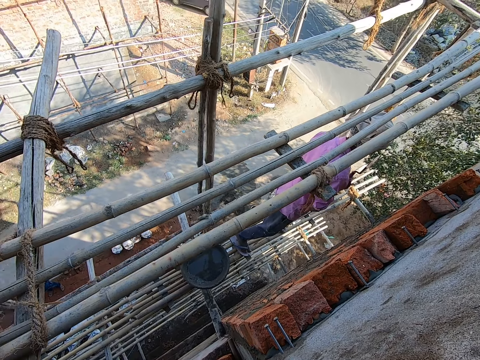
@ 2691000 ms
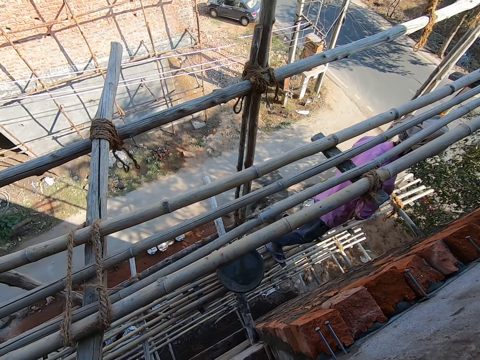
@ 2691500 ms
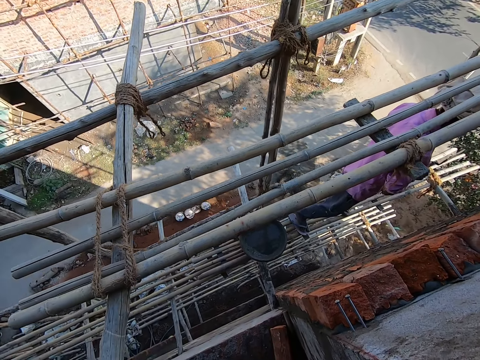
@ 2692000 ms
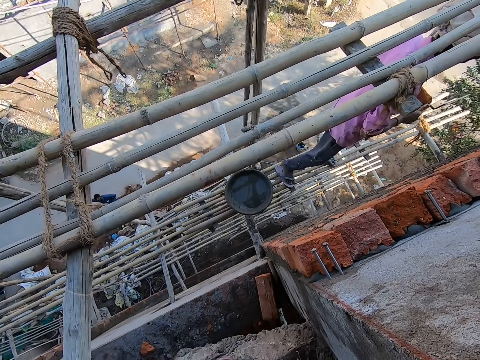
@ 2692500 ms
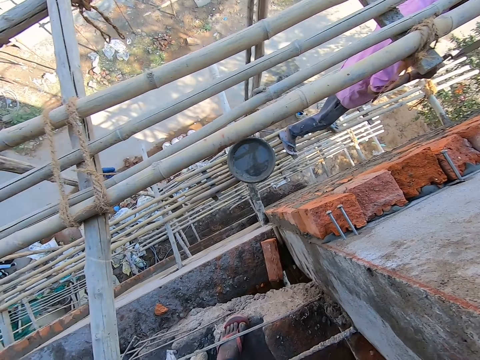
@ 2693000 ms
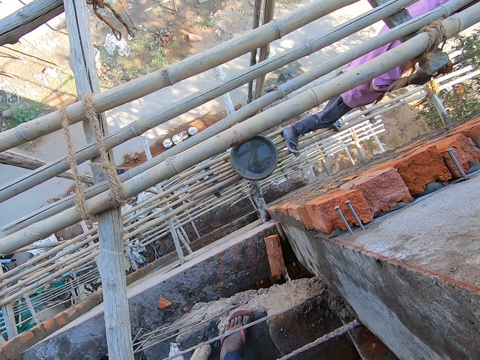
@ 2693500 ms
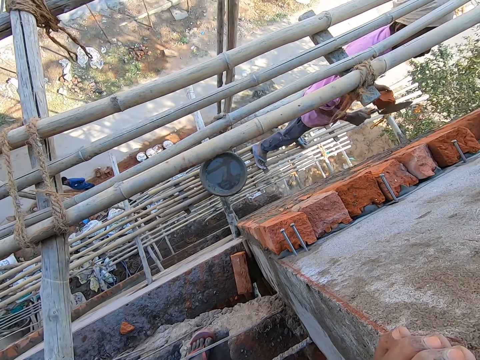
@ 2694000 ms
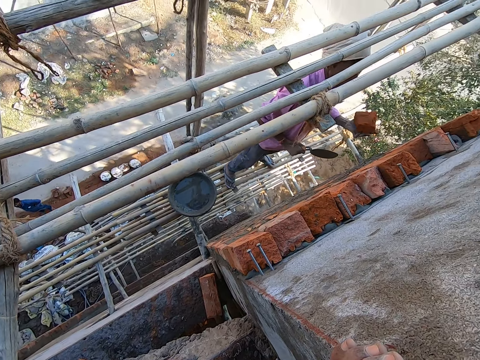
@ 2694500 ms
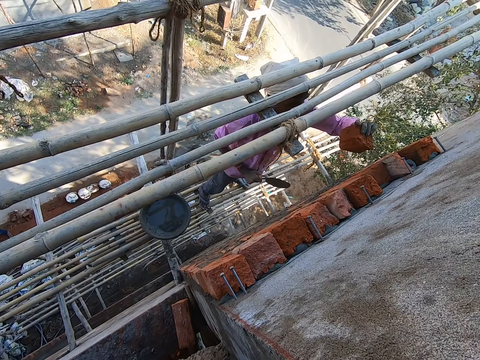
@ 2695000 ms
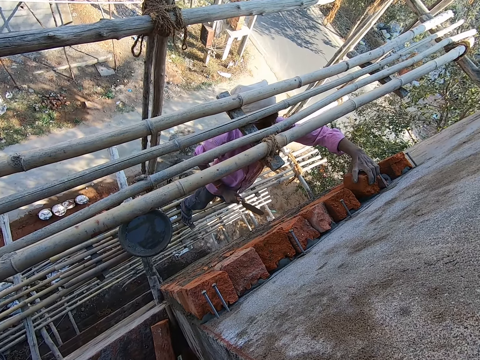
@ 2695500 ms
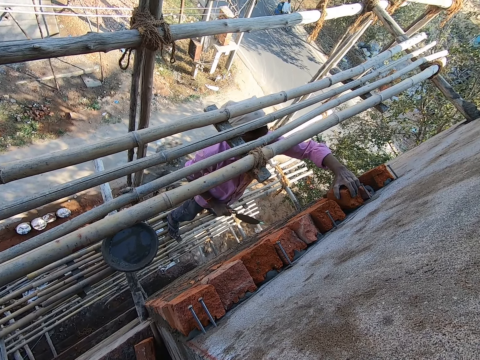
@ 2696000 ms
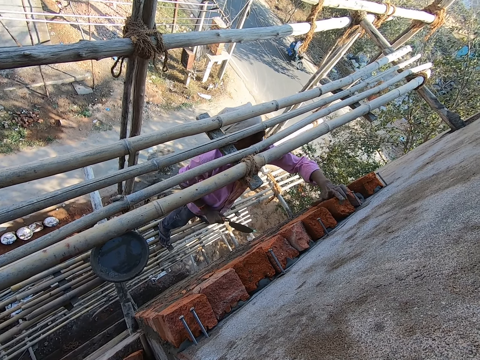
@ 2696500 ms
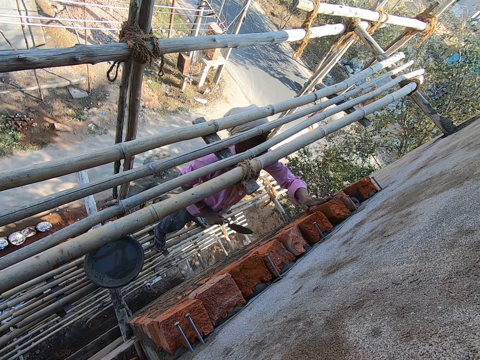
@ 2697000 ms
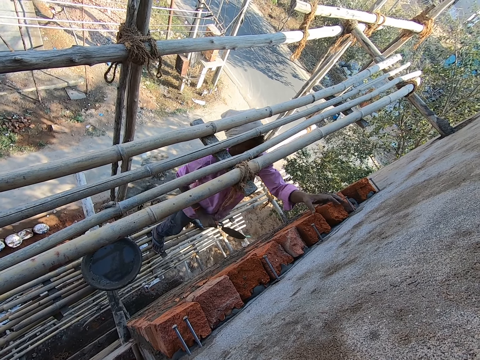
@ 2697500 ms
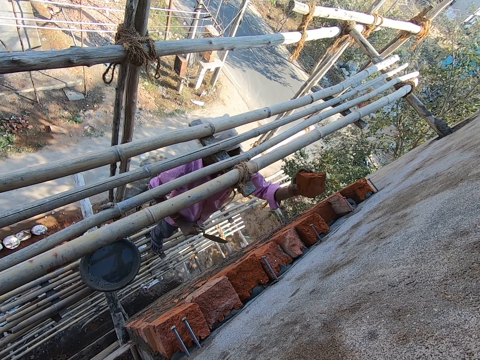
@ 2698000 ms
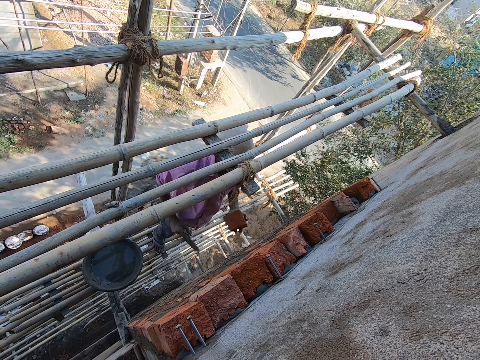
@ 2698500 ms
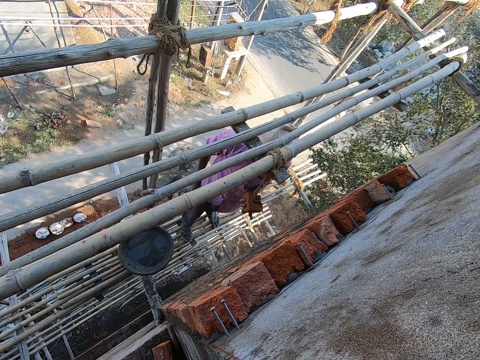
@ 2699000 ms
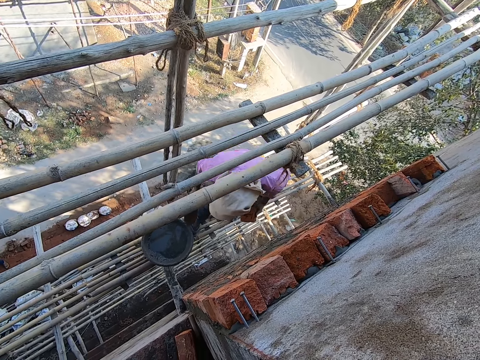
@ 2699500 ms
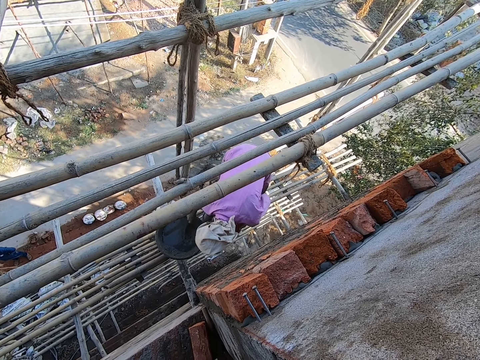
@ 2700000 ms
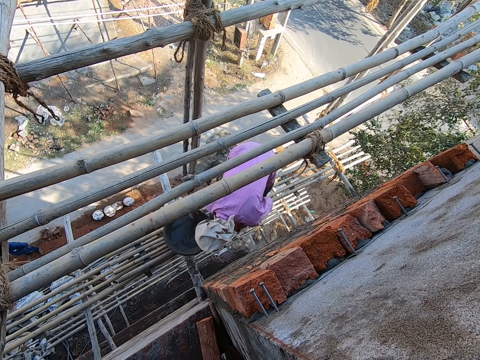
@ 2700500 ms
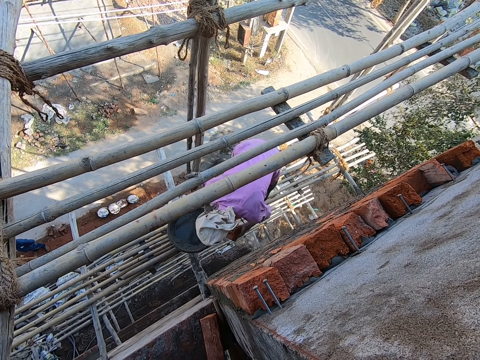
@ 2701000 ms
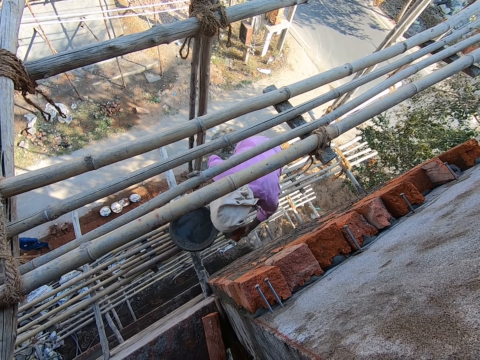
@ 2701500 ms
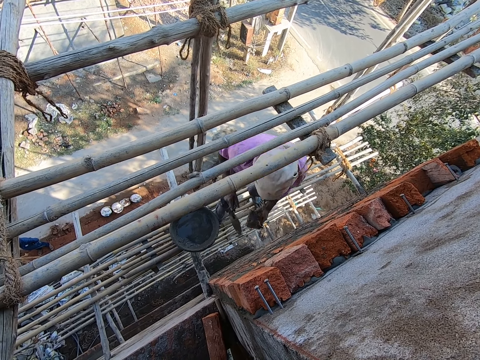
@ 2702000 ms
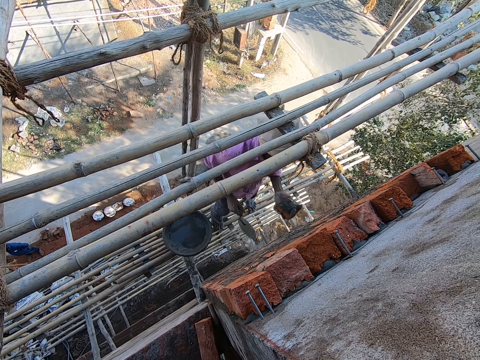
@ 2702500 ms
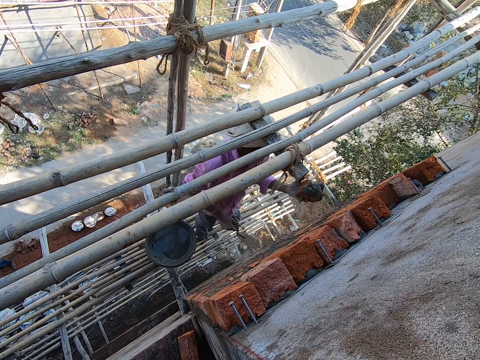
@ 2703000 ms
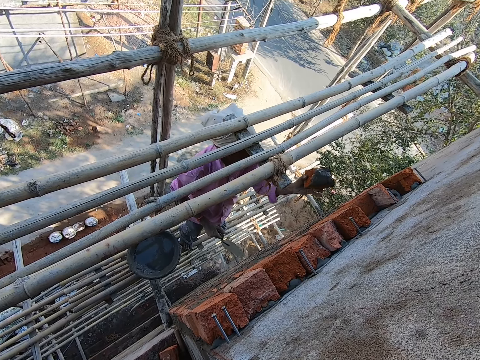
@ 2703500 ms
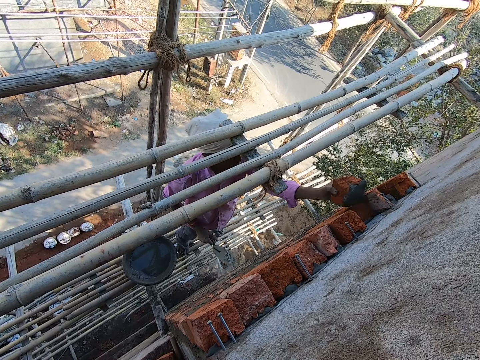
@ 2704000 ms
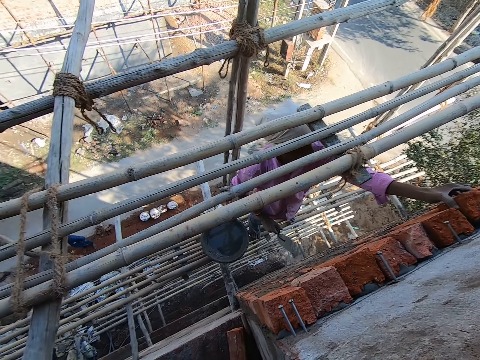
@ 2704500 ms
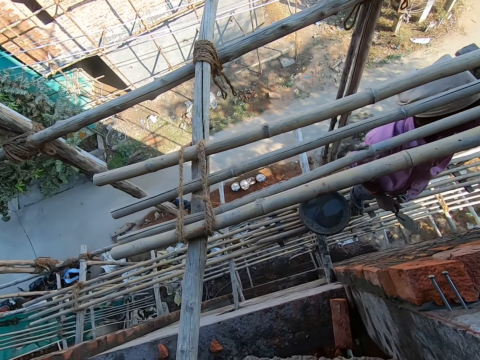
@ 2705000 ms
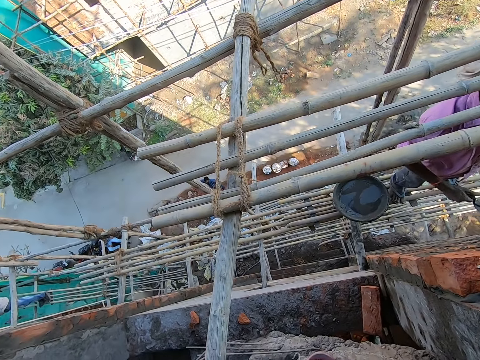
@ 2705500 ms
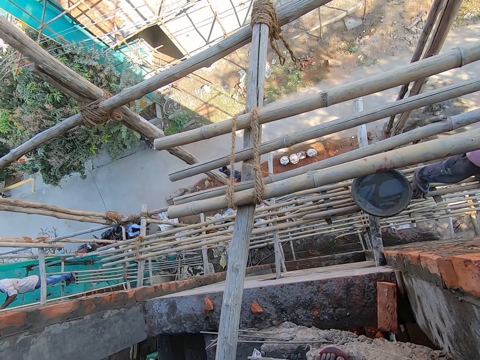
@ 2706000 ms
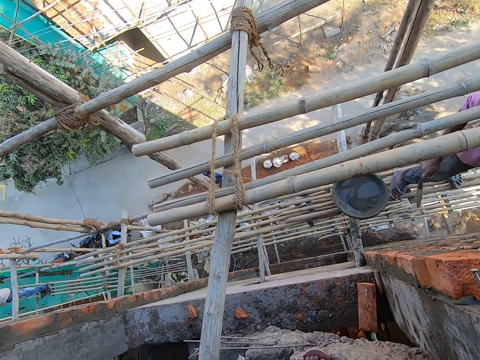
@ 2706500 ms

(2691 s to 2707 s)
The man places the red brick on the wall with his left hand. The man removes the red brick from the wall with his left hand. The man bends towards the container of cement. The man scoops cement from the head pan with the trowel in his right hand. The man smears cement on the brick. The man attaches the red brick to the wall with his left hand. The camera wearer looks around.

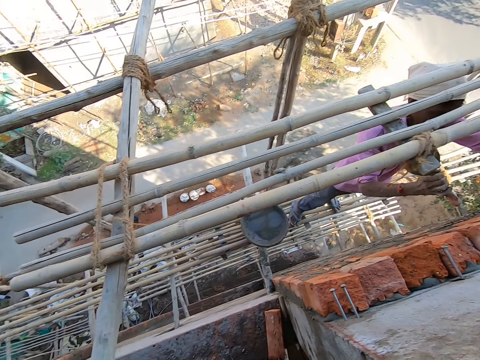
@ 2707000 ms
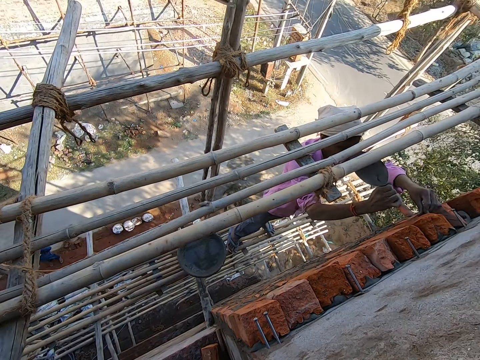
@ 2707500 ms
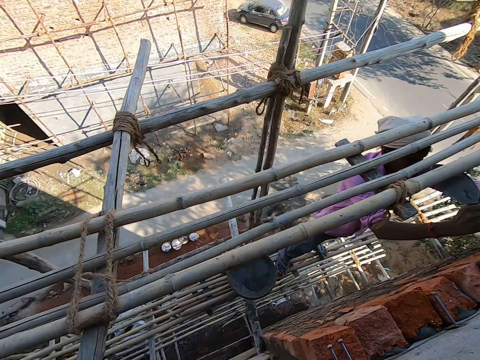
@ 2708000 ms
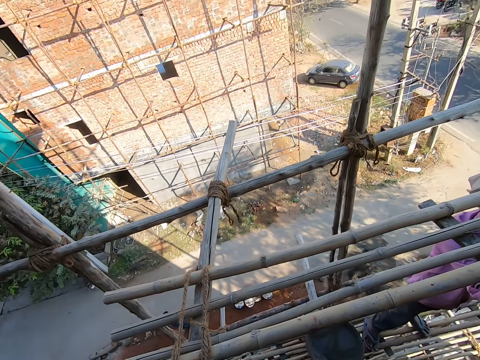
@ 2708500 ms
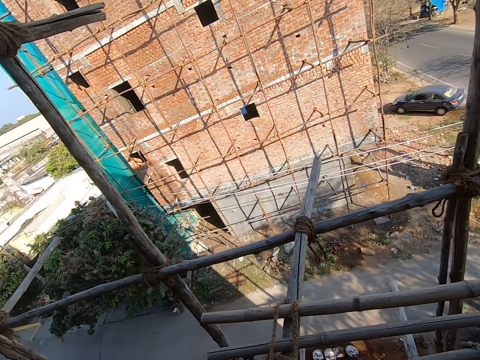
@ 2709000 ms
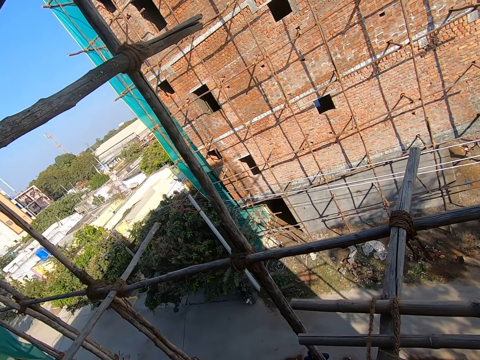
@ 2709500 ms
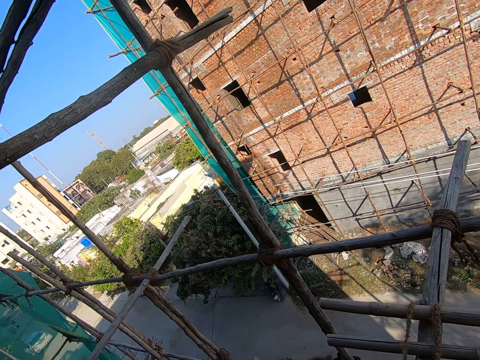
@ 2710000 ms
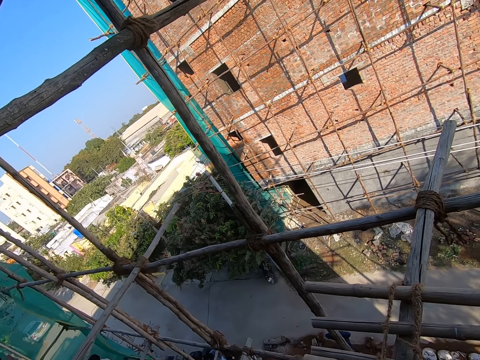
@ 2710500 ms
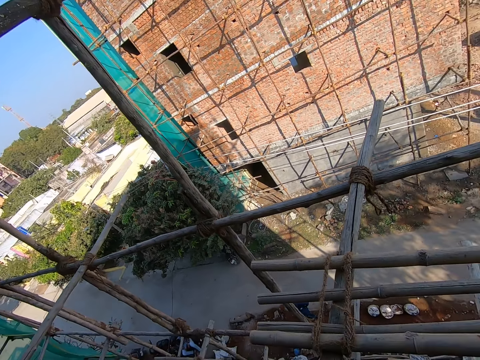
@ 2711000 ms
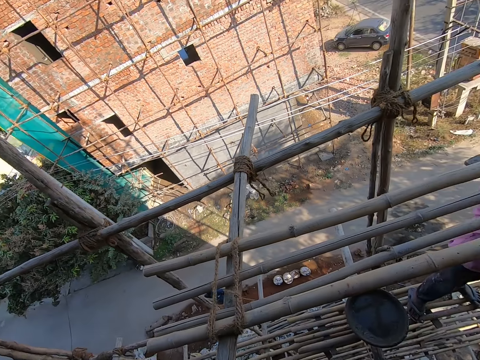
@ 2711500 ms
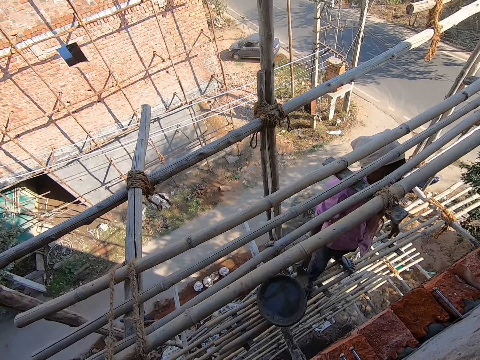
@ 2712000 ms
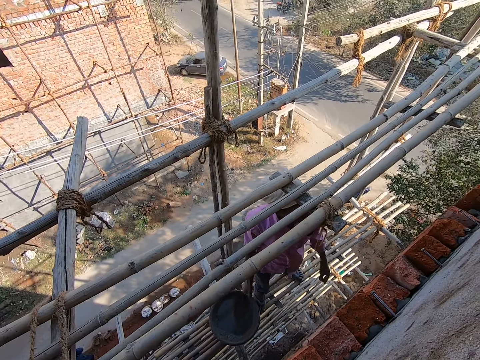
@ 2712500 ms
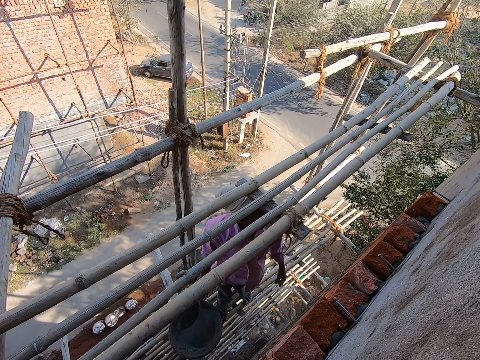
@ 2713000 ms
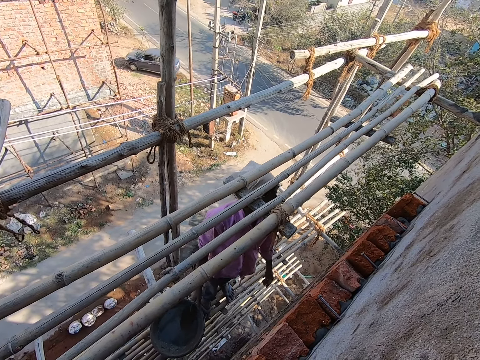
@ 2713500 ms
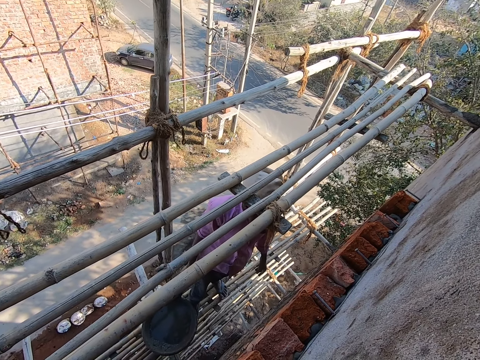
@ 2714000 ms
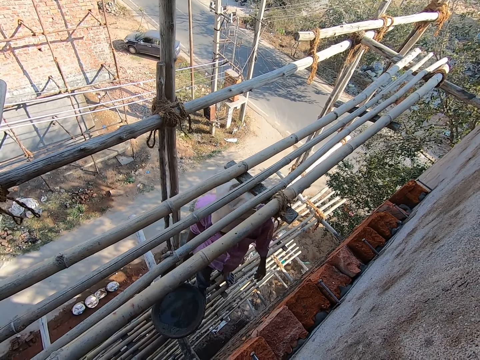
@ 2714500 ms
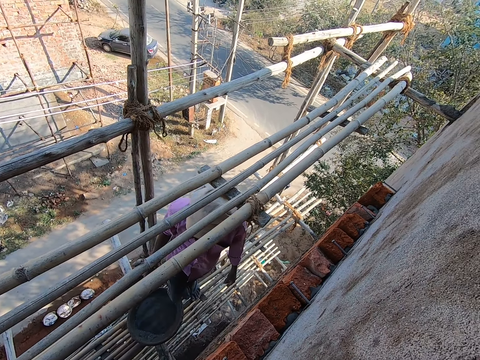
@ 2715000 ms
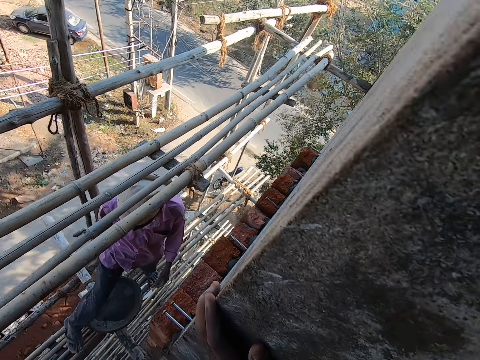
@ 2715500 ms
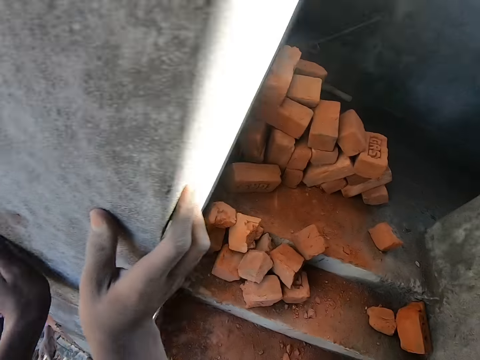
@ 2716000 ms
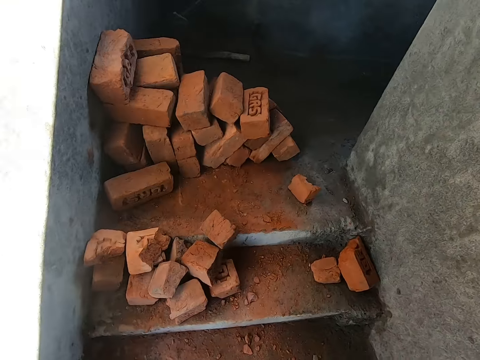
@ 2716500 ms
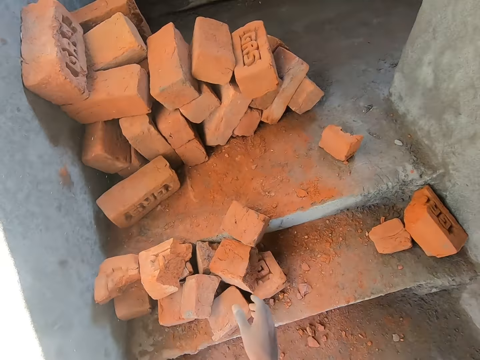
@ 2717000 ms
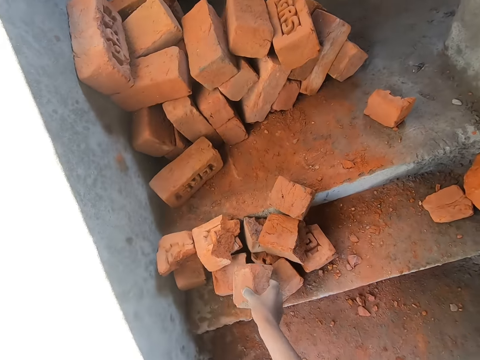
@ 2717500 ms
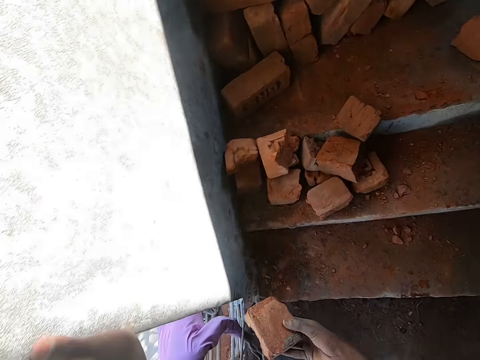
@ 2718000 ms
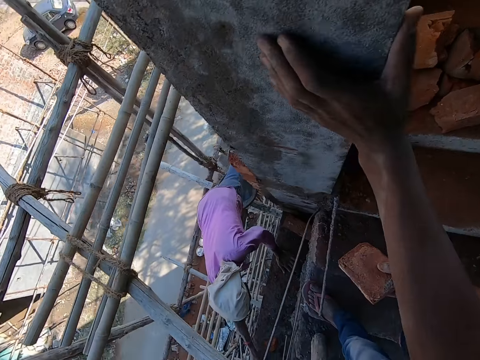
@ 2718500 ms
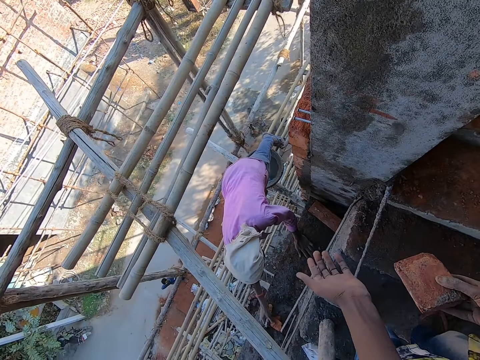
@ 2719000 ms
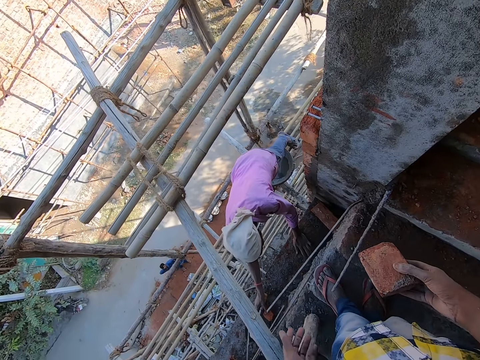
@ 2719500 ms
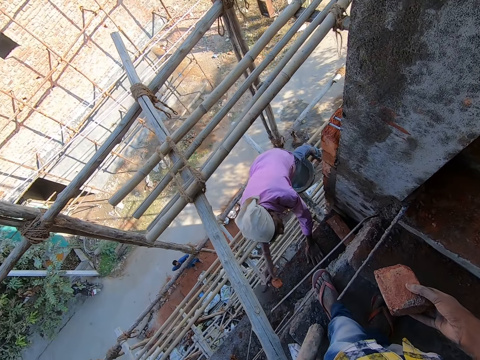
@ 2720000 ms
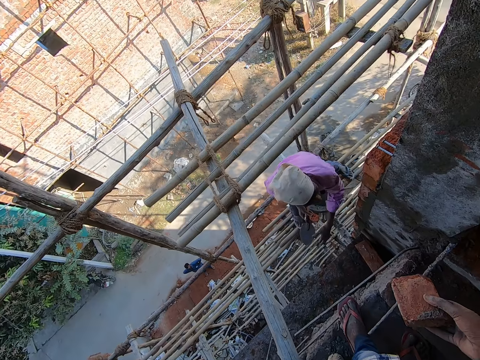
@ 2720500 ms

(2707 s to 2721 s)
The man attaches the red brick to the wall with the trowel in his right hand. The man hits the brick with the trowel. The camera wearer looks around. He converses with the man. He holds a wall. He picks a clay block on a step with his right hand. He interacts with another man. He holds the wall with his left hand. The other man picks a clay block on the floor with his right hand.
